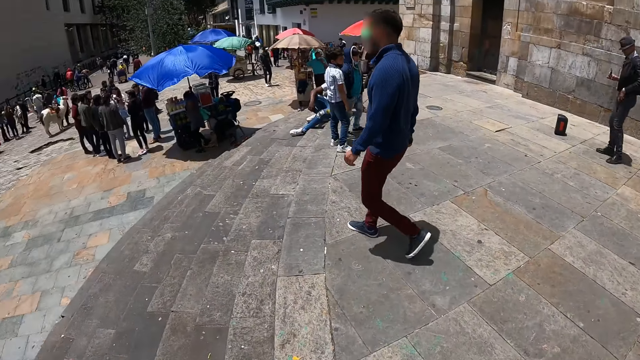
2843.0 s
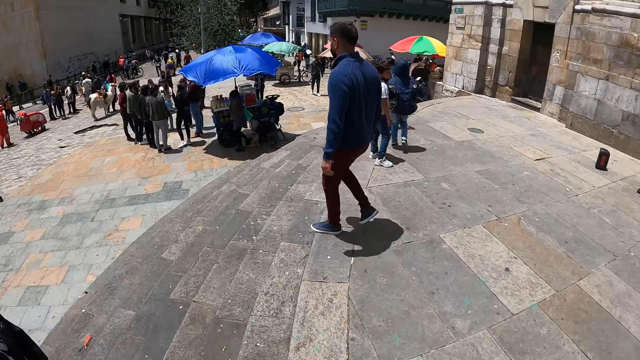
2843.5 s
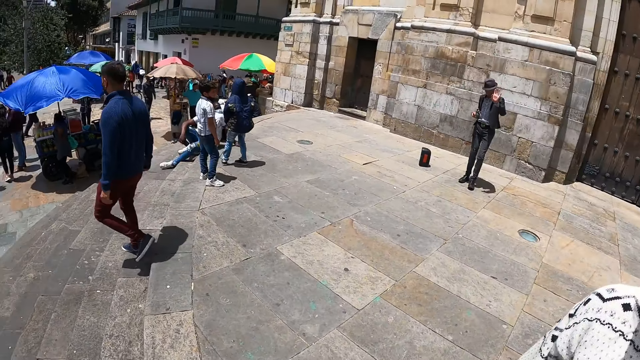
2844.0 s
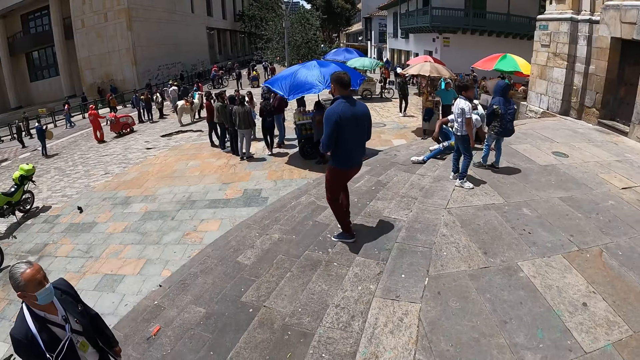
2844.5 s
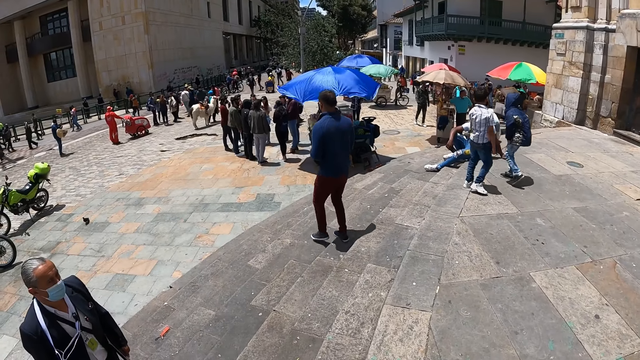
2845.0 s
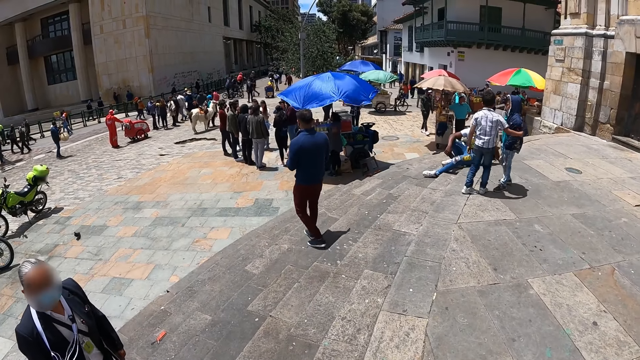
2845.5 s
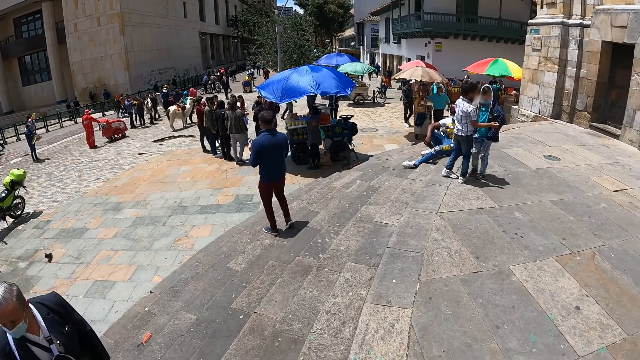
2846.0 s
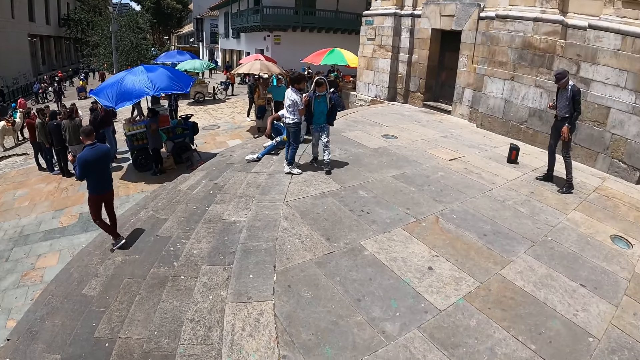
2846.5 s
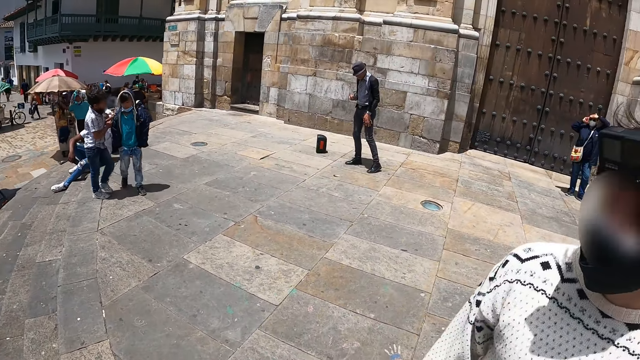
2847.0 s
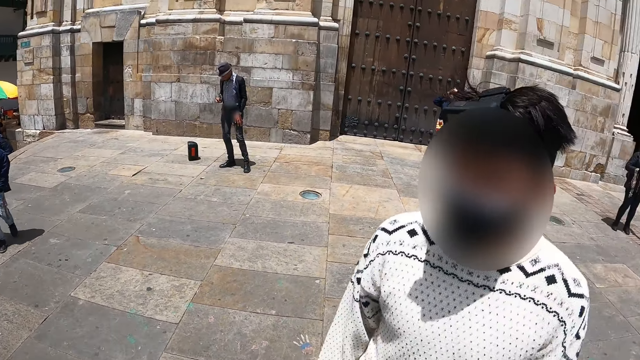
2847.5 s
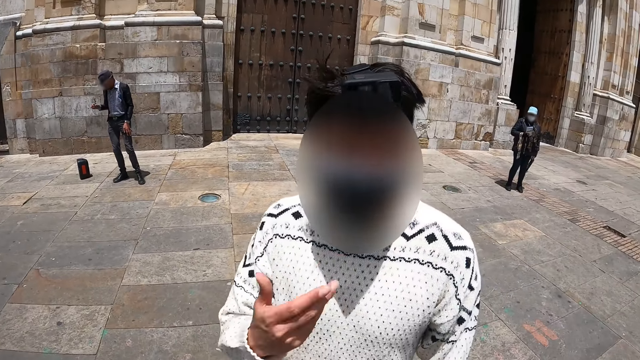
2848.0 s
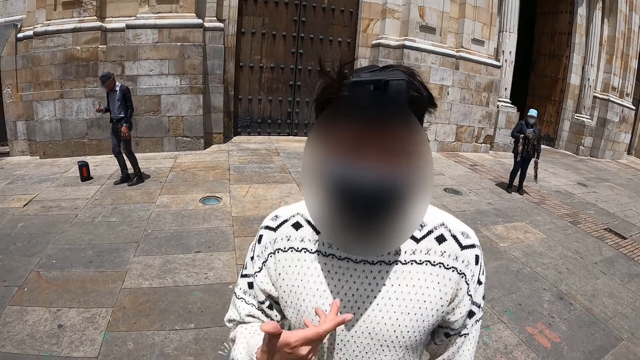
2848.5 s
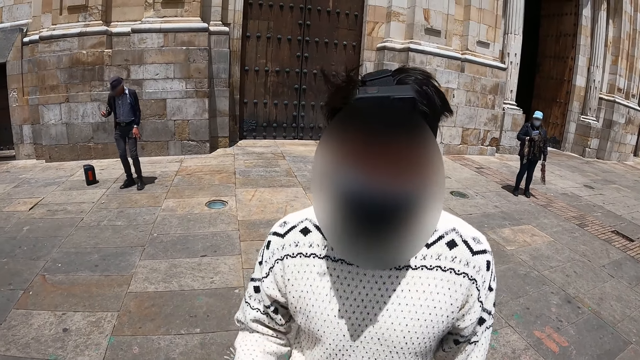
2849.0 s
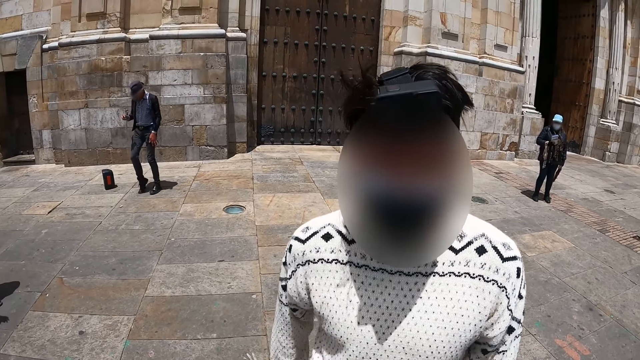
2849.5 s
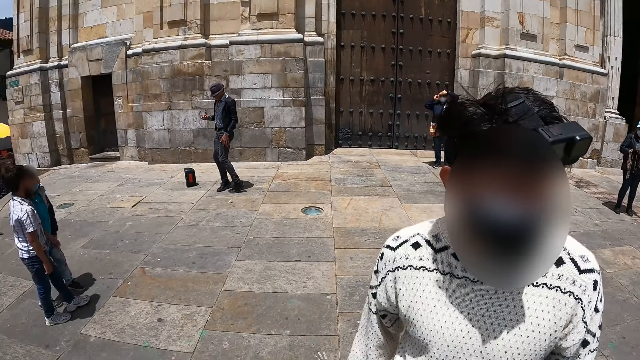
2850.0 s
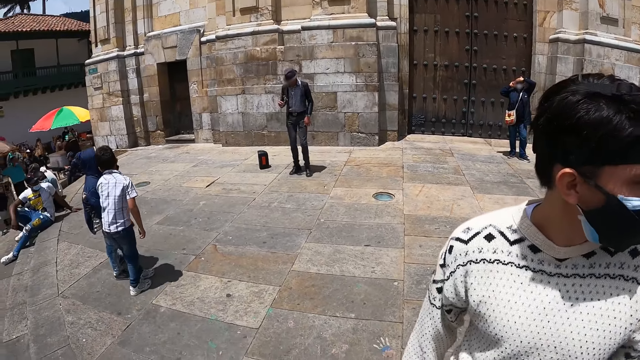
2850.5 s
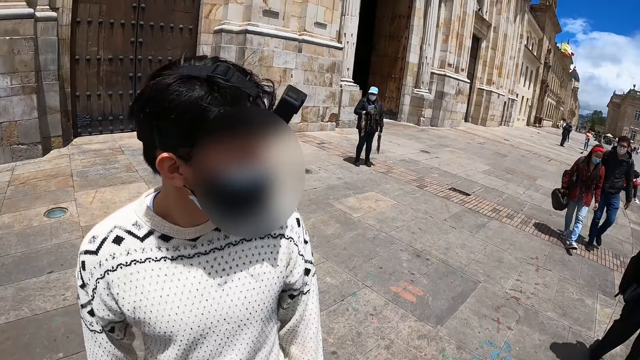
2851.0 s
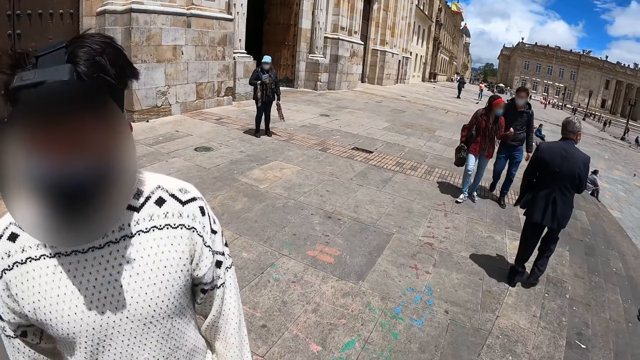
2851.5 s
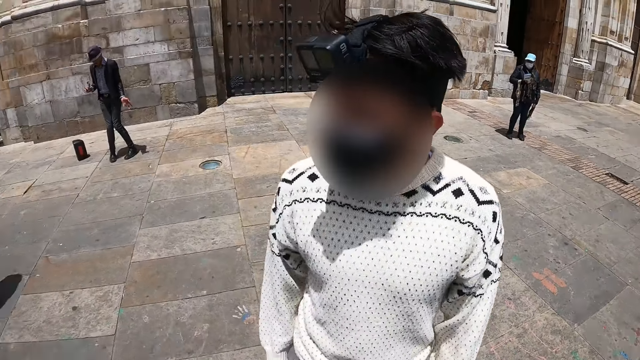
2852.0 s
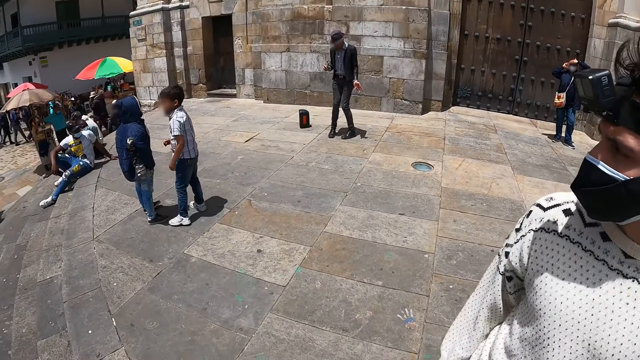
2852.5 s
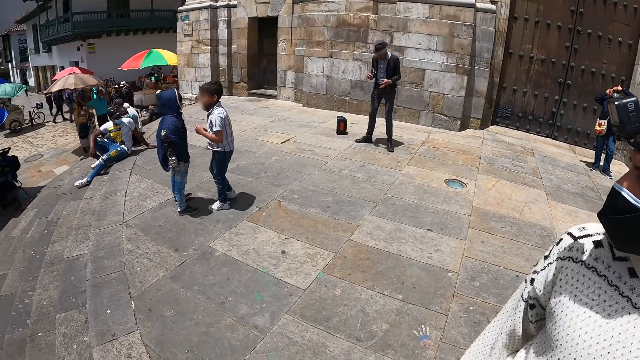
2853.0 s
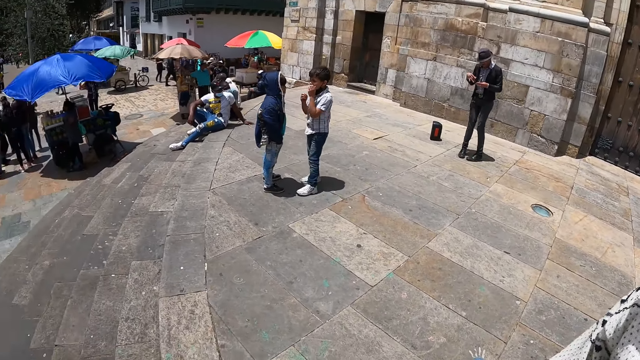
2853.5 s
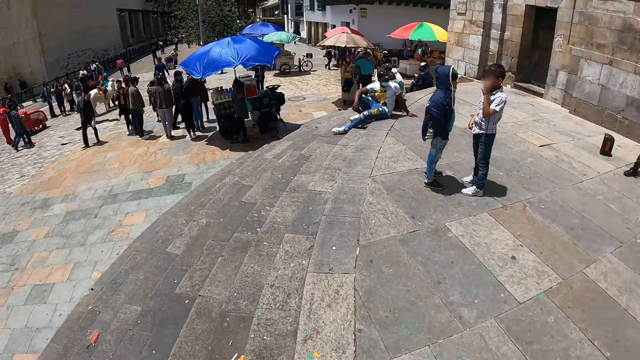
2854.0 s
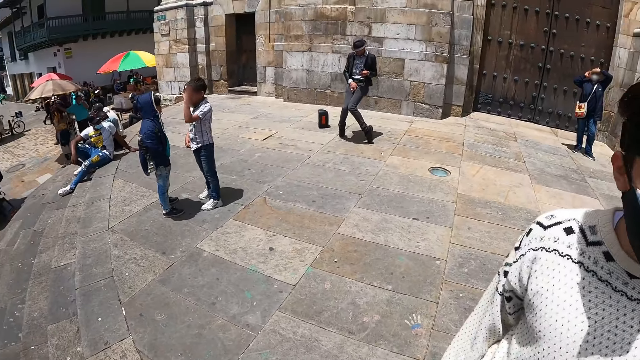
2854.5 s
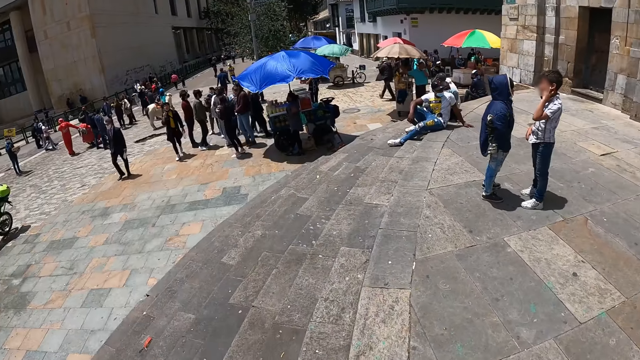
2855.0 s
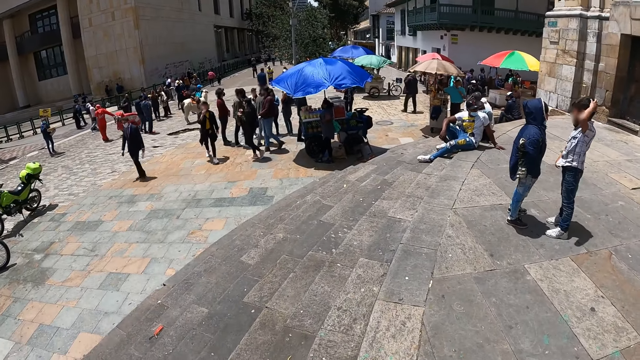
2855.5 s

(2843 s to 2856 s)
The camera wearer looks around the park. They look at a man. They talk with the man. The man gestures with his hands. The camera wearer looks around the park.

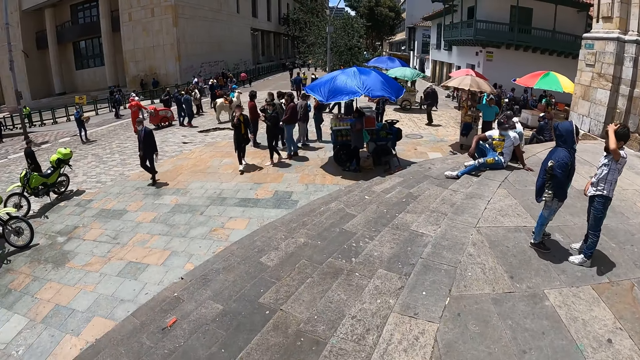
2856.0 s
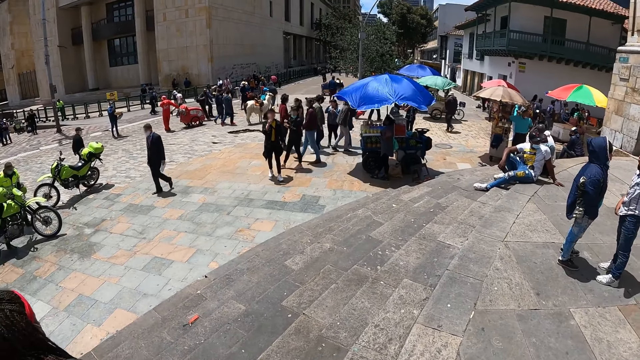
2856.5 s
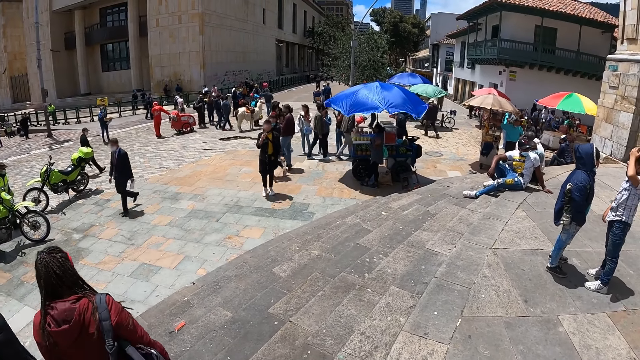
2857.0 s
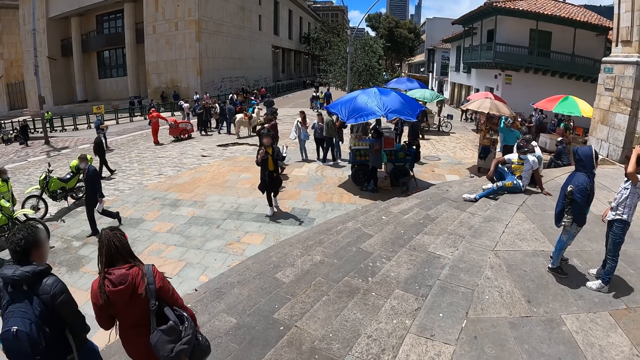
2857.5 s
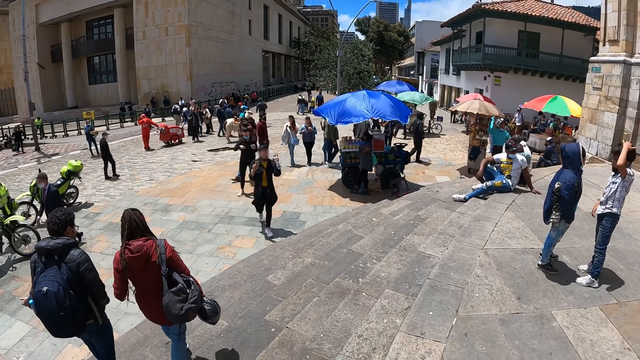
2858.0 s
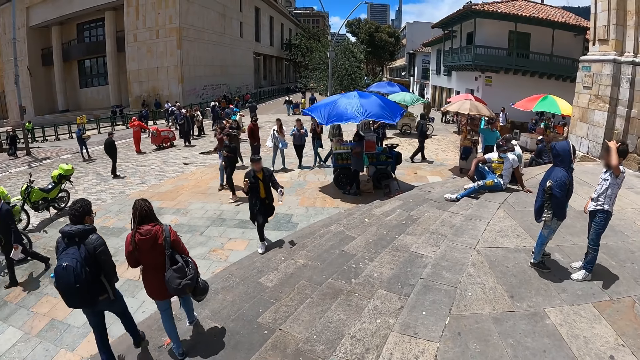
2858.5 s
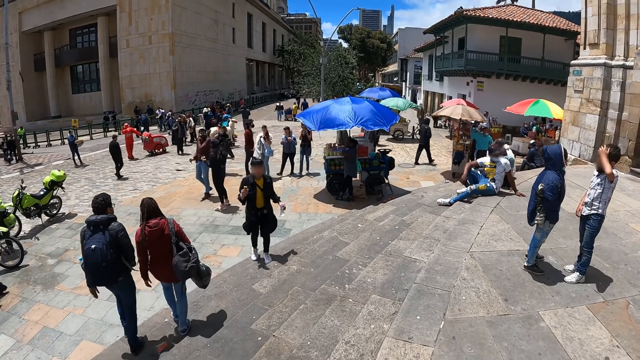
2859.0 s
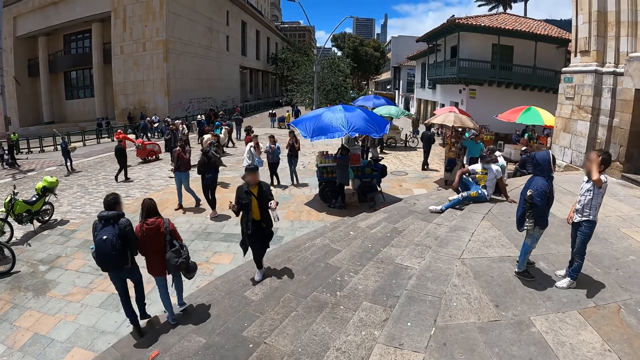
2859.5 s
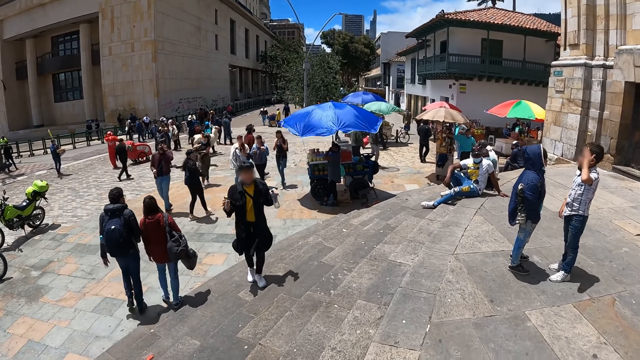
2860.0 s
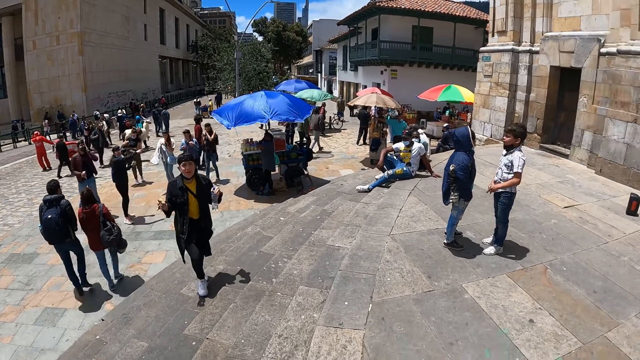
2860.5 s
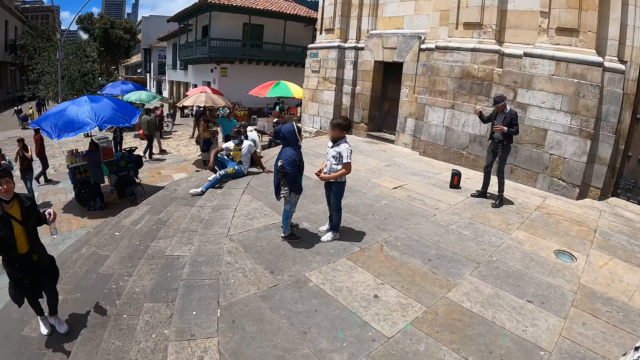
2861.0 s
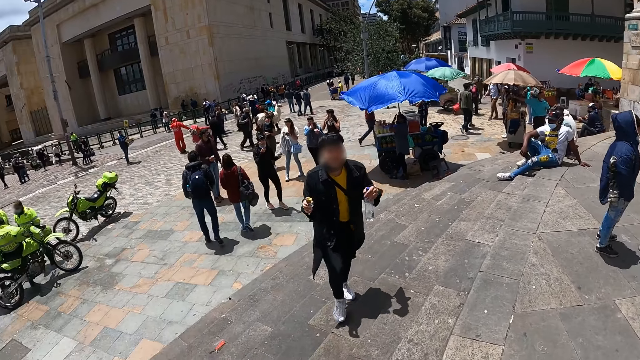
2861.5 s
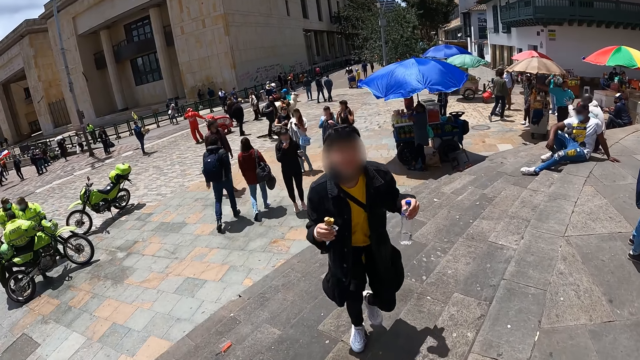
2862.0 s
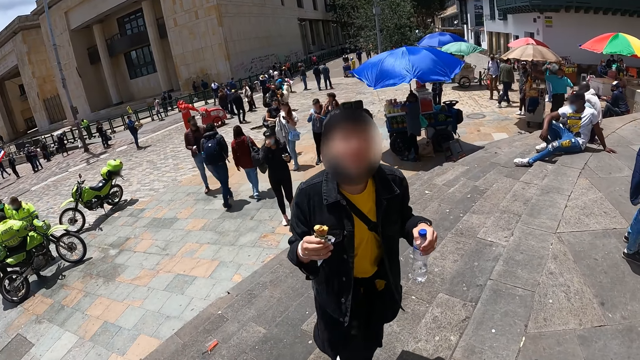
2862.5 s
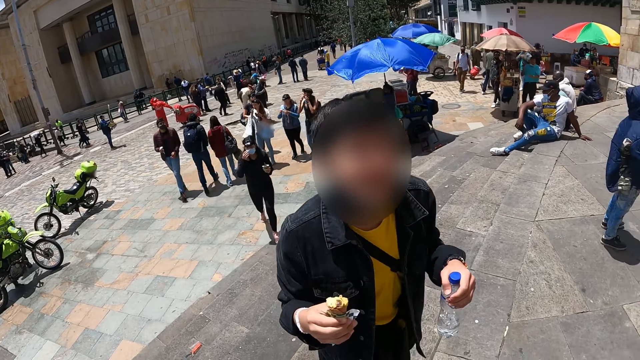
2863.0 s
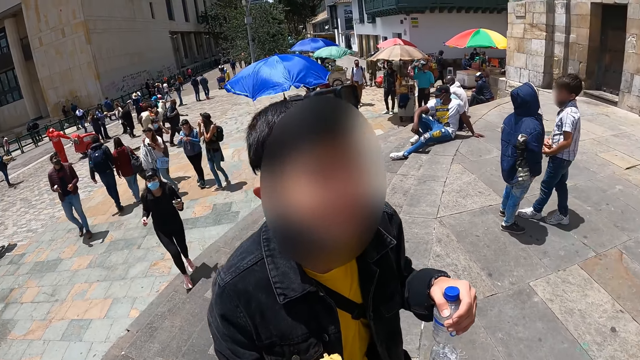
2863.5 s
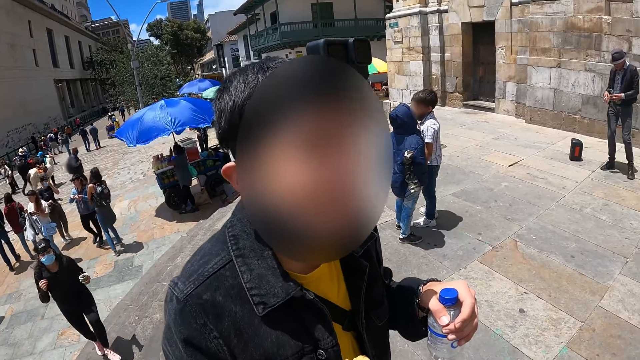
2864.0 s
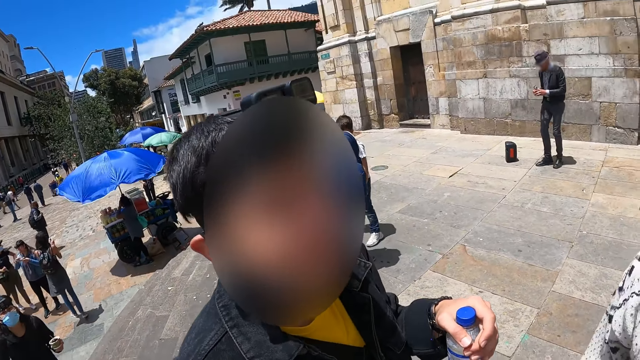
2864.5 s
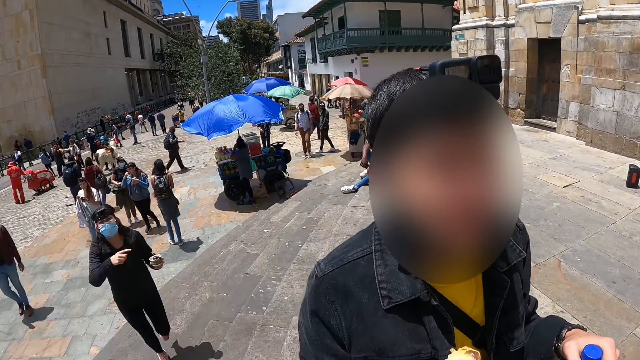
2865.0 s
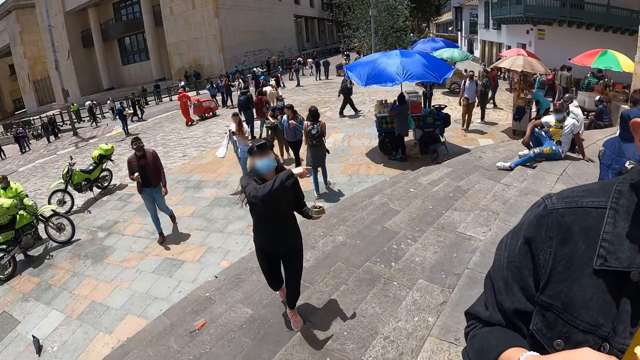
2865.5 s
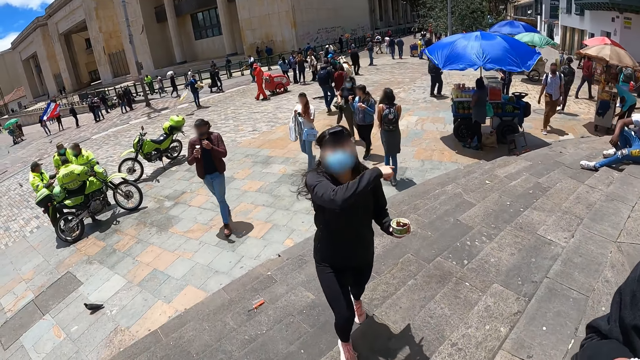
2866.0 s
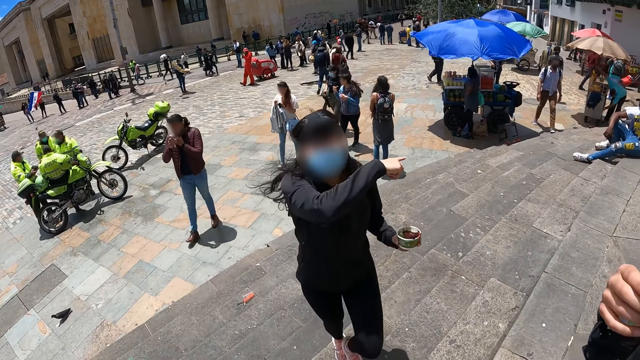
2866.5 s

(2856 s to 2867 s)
A person walks around. The camera wearer looks at a man. Another person talks with the camera wearer.
